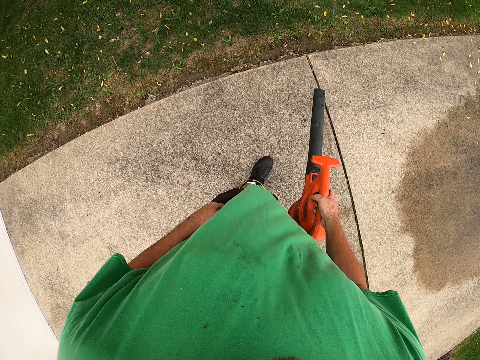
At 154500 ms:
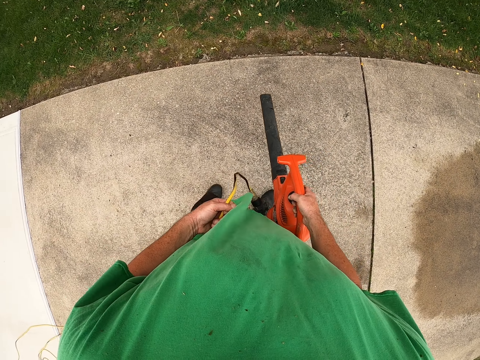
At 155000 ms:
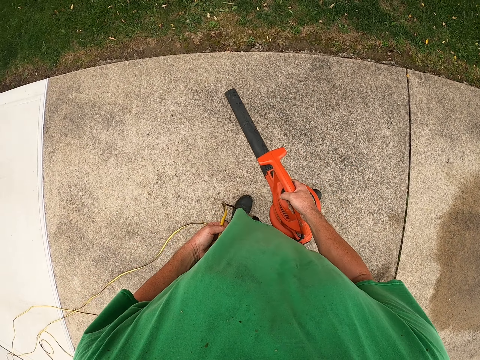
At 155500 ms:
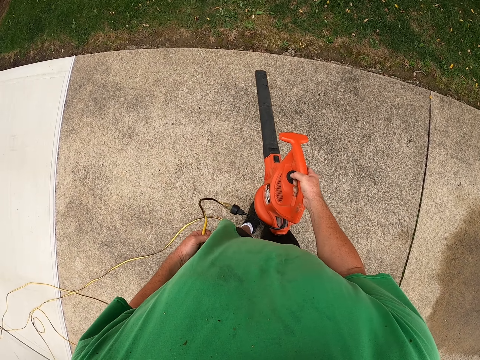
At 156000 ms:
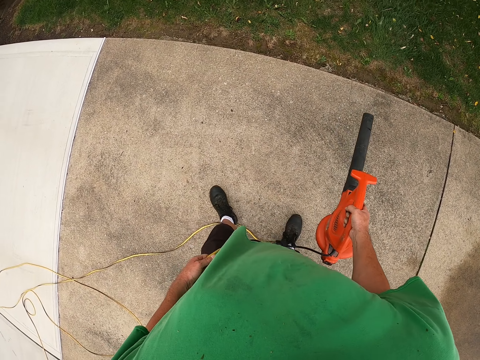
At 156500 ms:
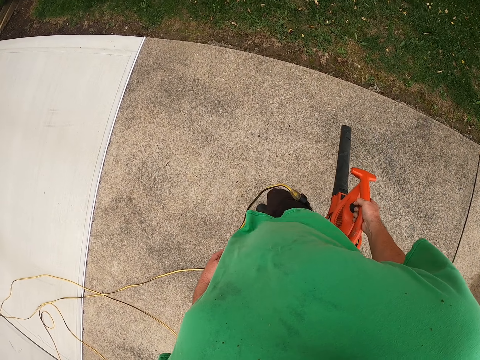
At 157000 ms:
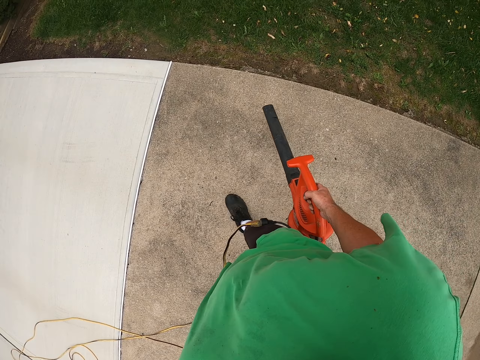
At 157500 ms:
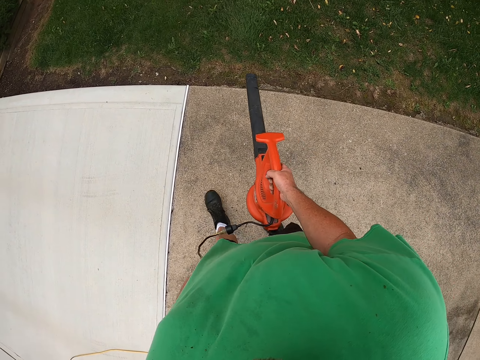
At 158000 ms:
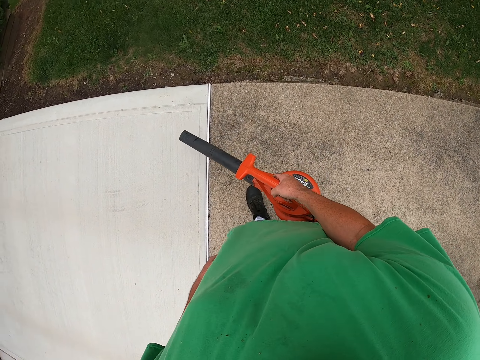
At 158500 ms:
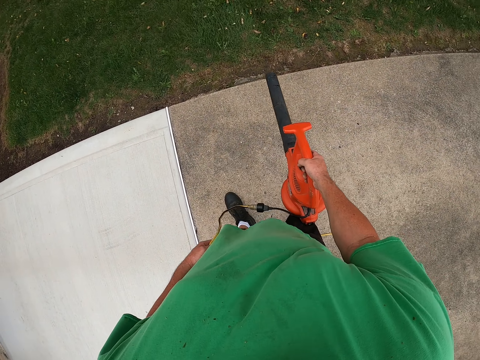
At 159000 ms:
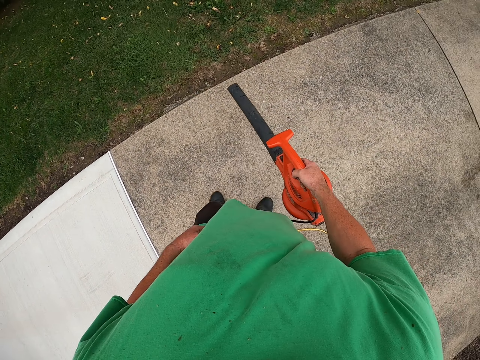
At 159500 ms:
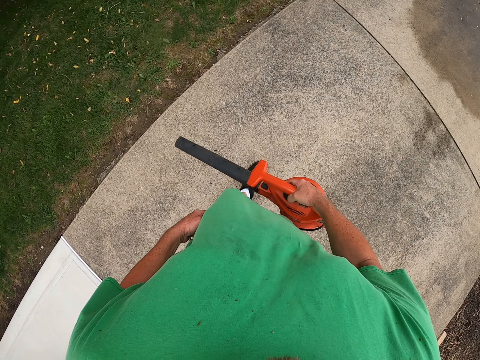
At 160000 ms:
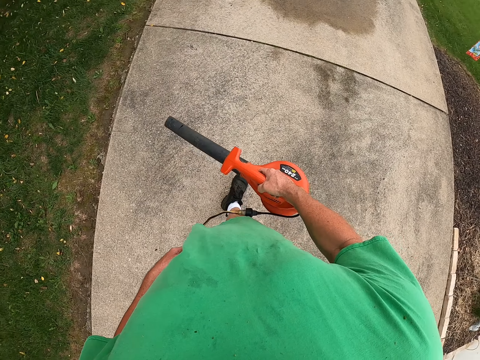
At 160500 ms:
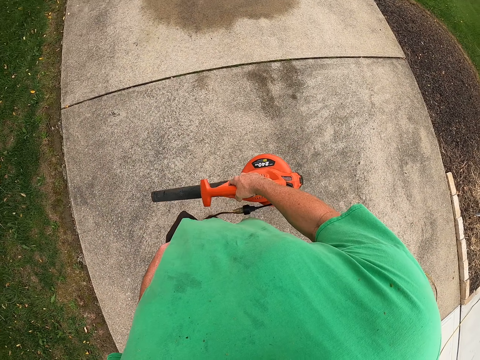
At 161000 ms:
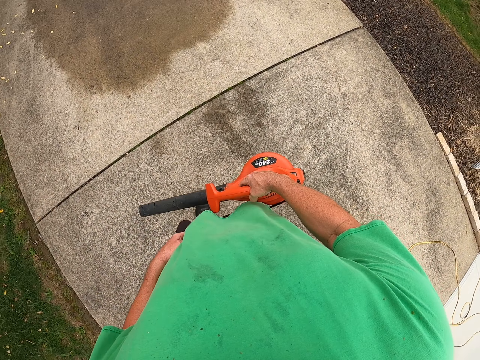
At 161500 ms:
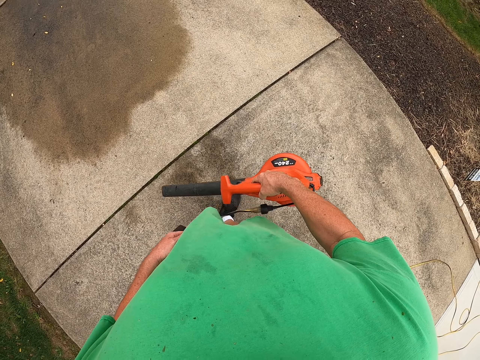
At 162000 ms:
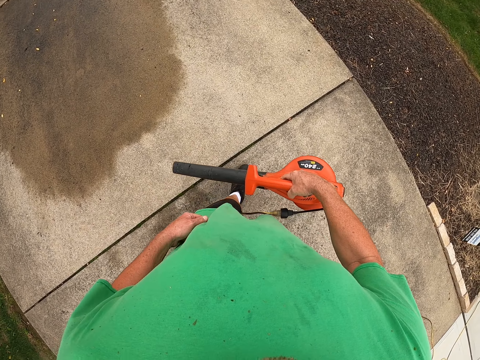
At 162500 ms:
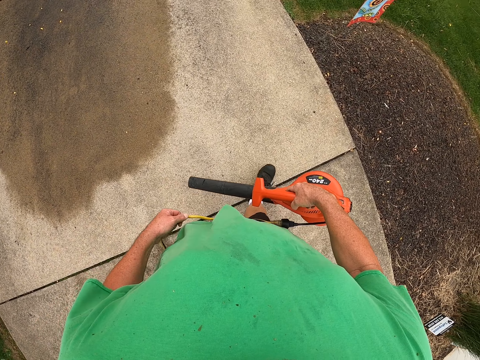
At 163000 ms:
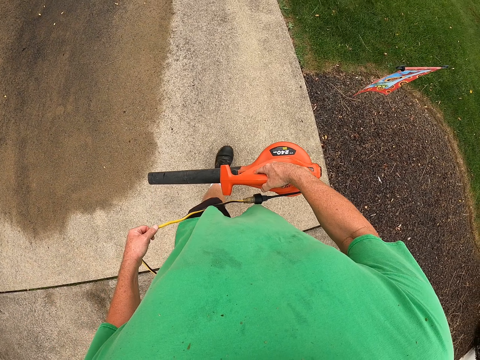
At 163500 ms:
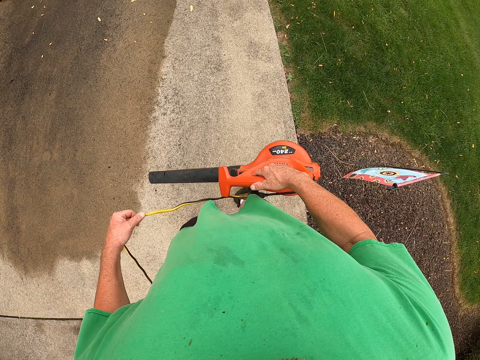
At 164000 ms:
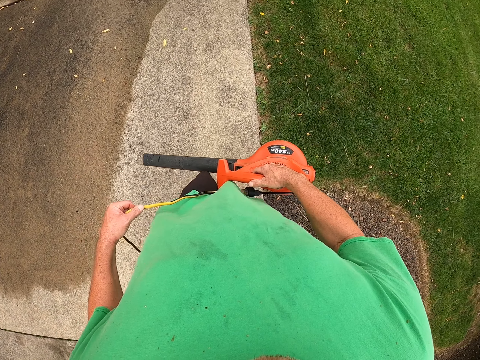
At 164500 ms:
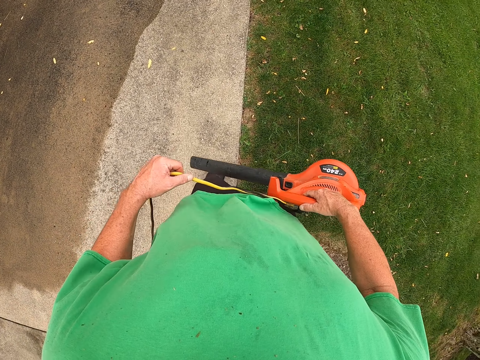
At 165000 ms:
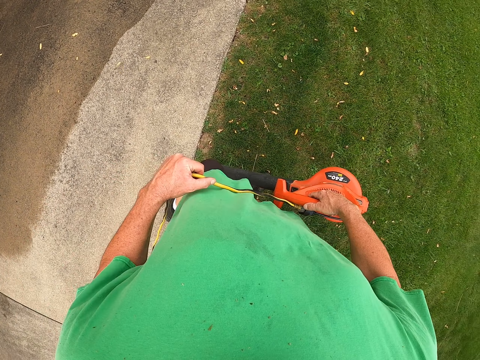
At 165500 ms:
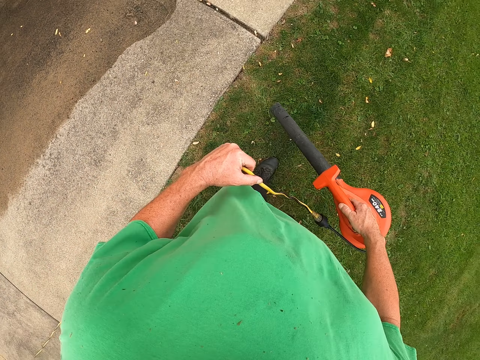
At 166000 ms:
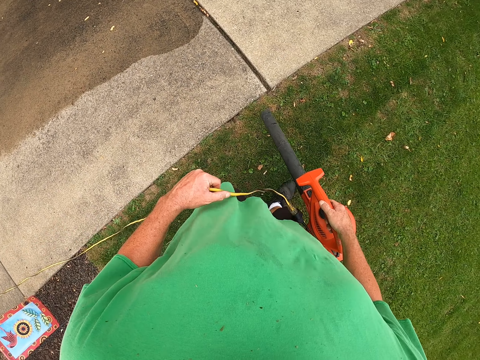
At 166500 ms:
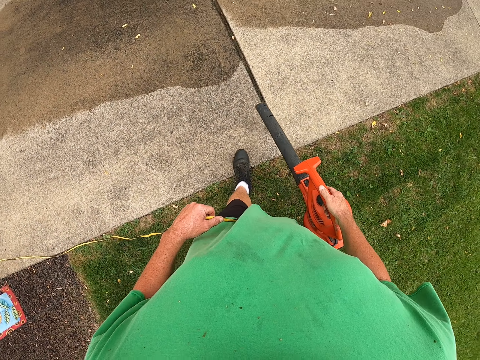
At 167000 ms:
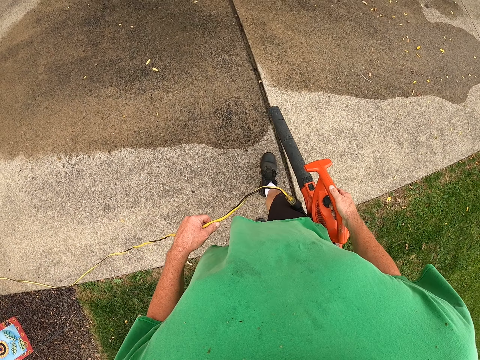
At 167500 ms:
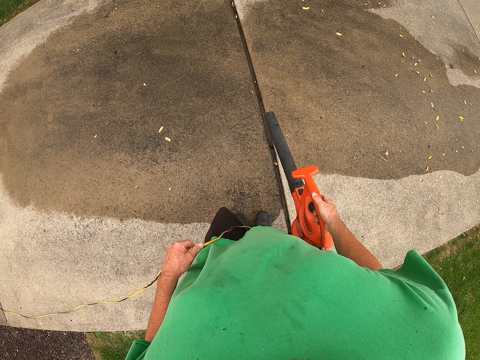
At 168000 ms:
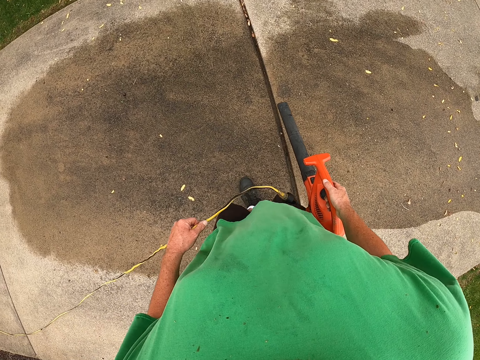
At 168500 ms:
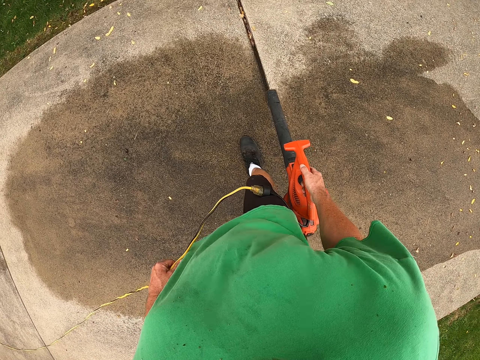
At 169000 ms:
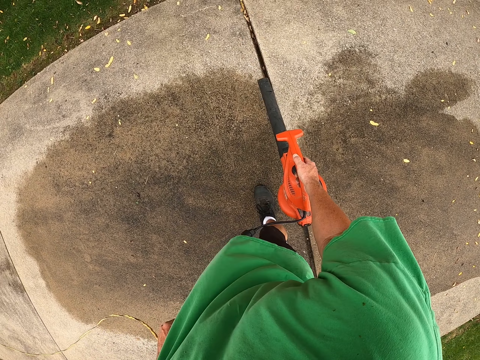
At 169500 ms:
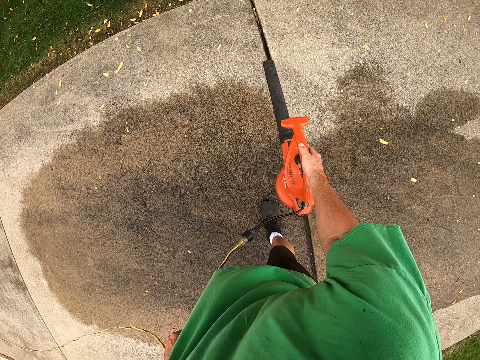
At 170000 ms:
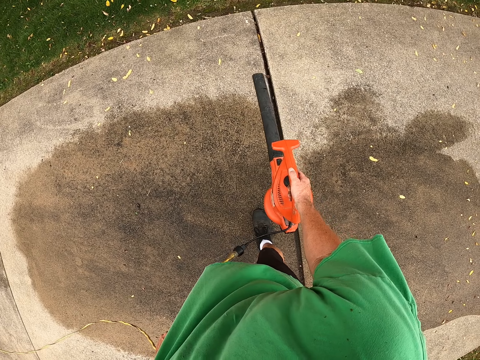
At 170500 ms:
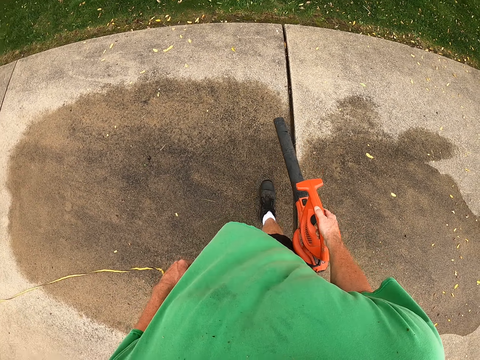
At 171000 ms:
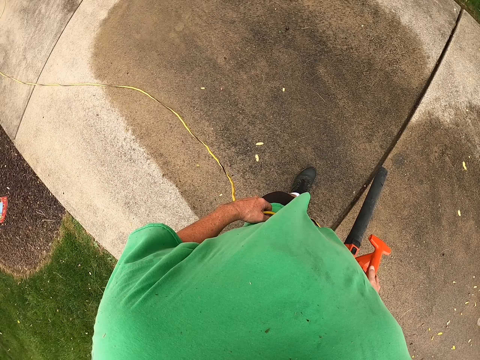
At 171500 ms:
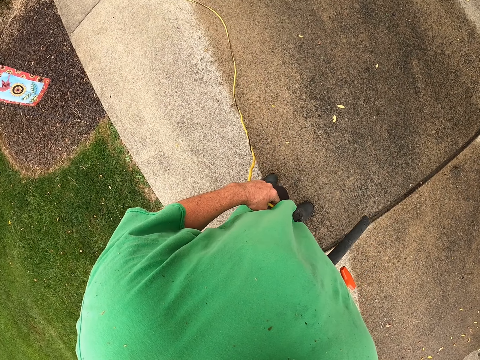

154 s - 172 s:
The camera wearer blows flower leaves from the floor. They walk on the grass area. They blow the flower leaves on the floor. They walk on the concrete floor. They blow the flower leaves on the floor.

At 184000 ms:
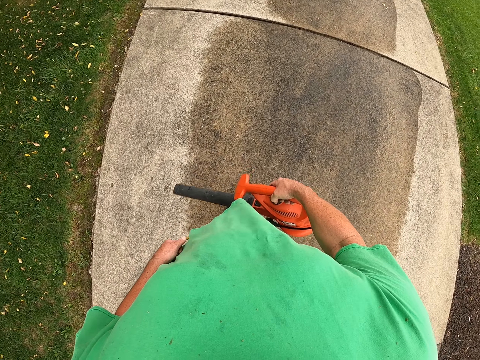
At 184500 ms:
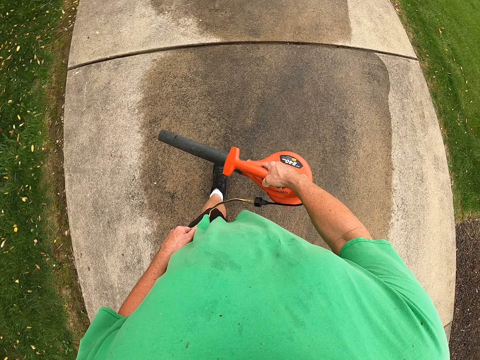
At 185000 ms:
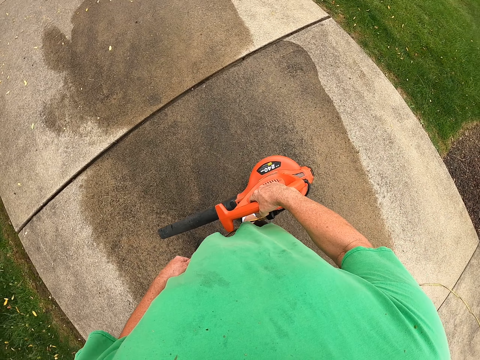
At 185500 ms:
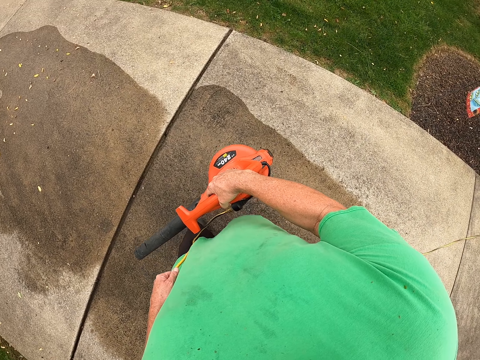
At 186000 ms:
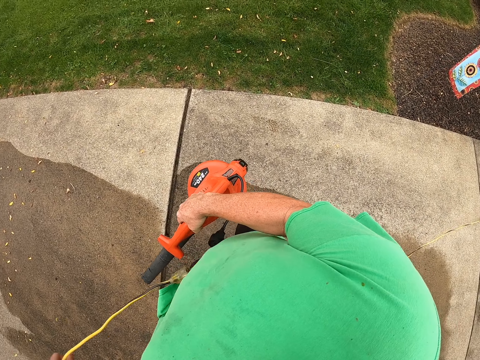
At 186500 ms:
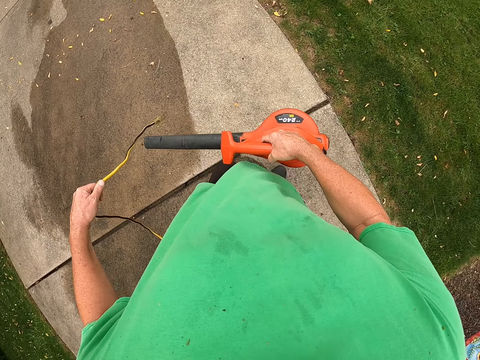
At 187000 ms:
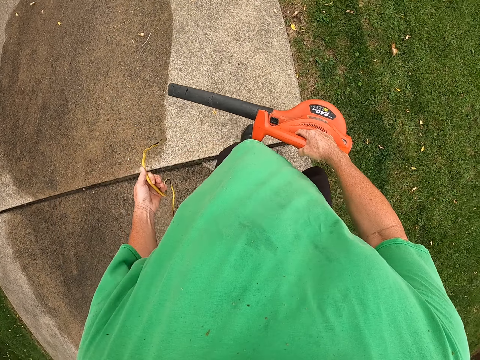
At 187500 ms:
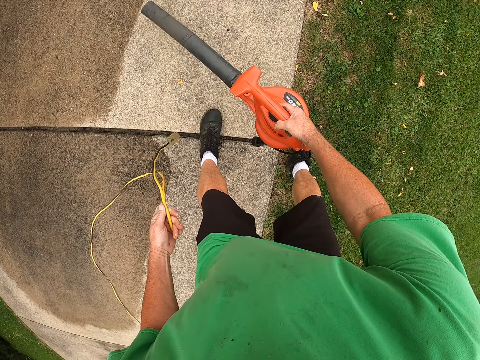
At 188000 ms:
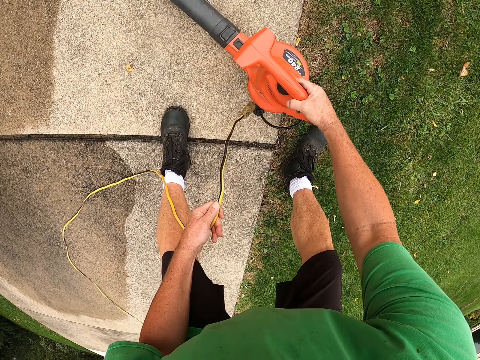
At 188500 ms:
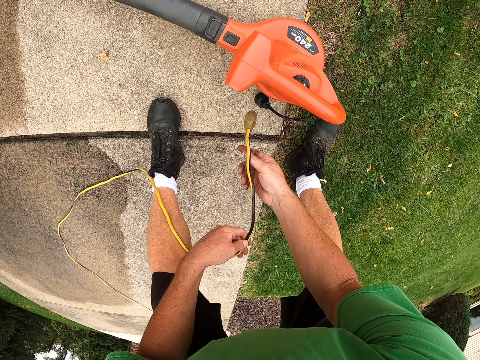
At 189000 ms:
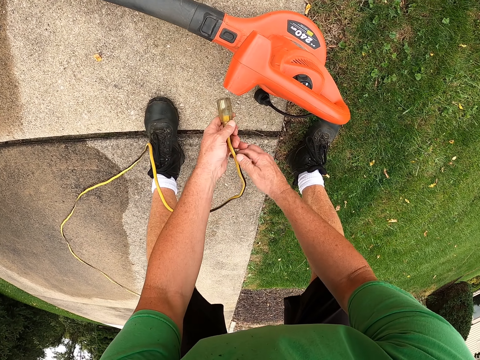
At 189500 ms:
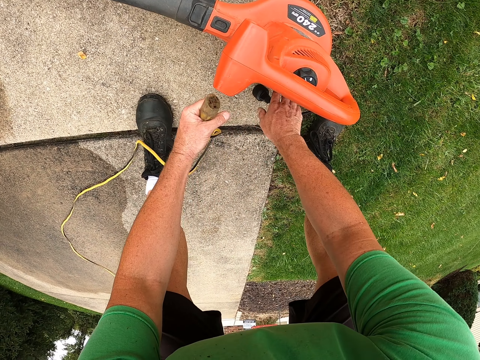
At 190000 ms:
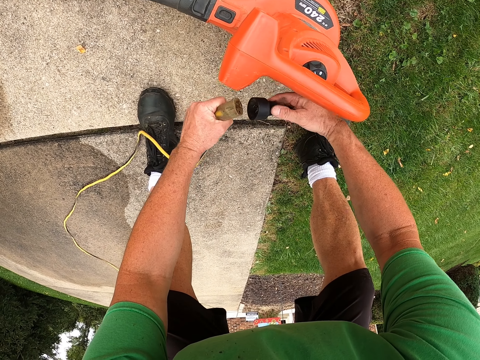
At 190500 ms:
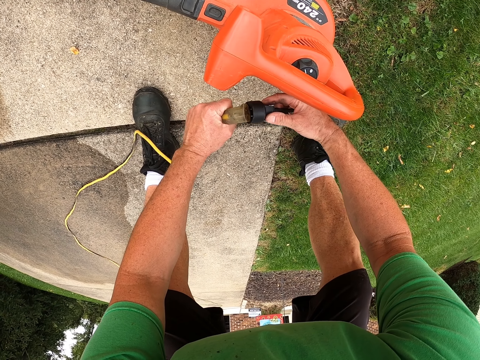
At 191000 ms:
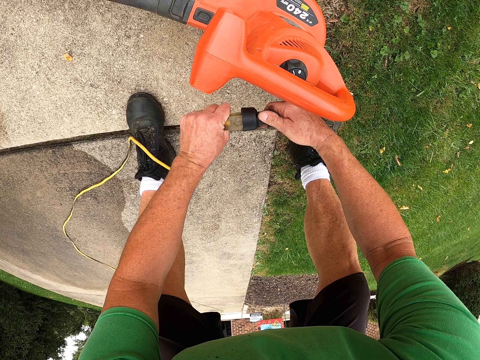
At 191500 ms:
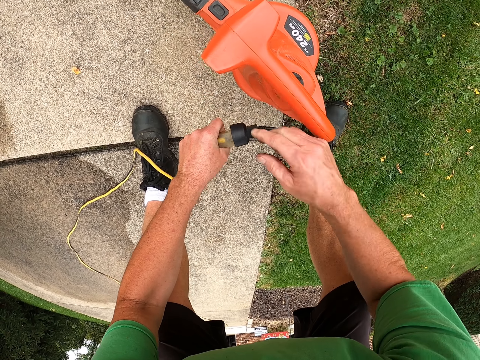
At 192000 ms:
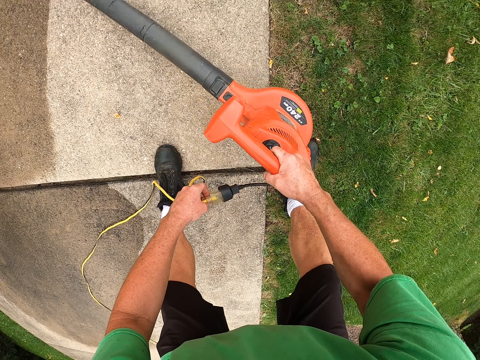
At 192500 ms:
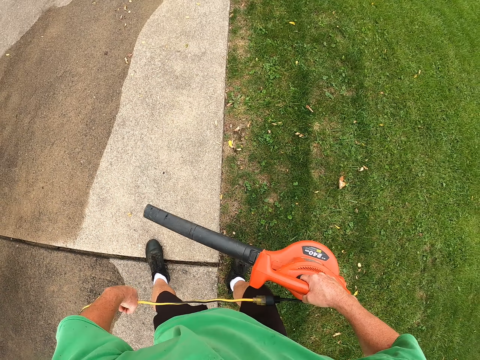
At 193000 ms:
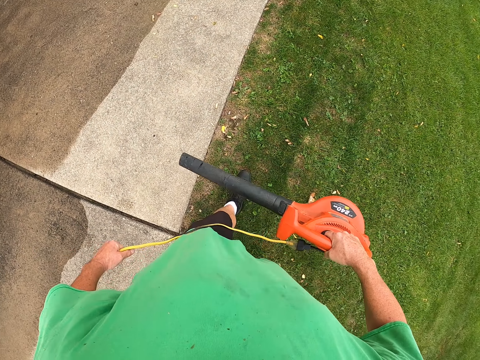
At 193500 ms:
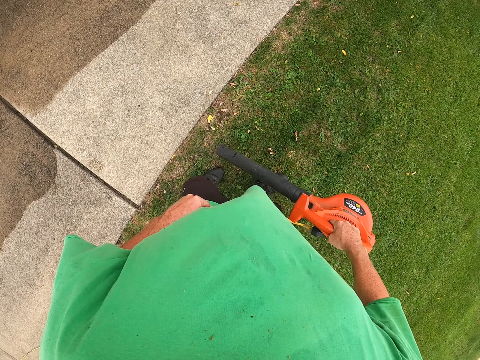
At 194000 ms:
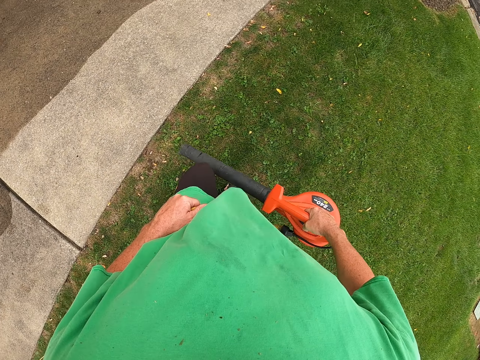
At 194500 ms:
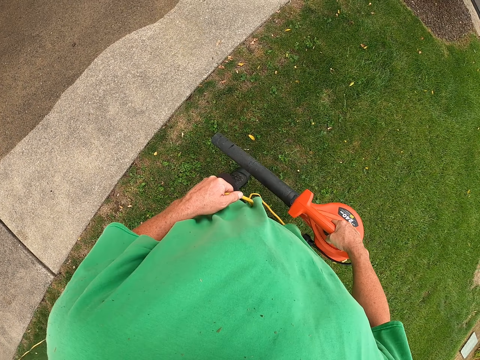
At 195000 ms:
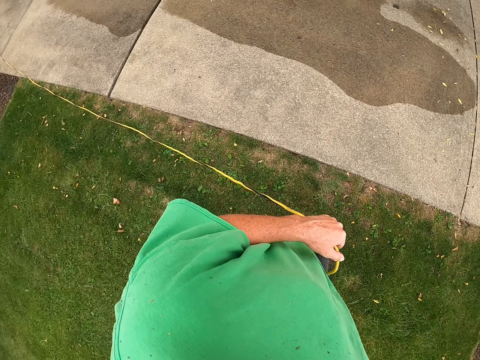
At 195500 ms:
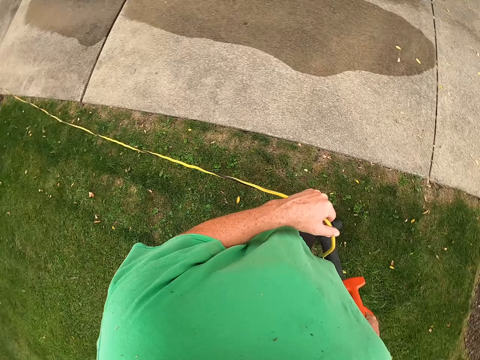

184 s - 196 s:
The blower cable plugs off. The camera wearer steps on the lawn. They place the blower on the floor. They bend. They connect the blower cable heads. They pick the blower from the floor. They carry the blower. They walk on the lawn. They blow the flower leaves on the grass area.
